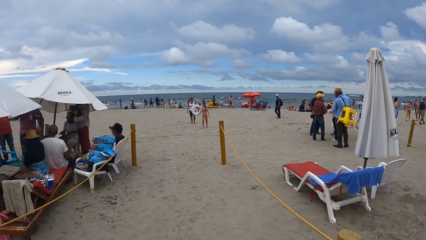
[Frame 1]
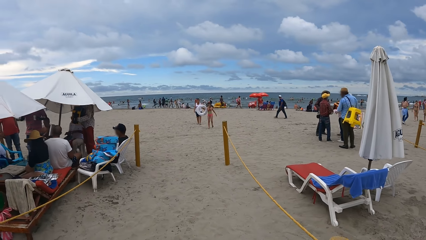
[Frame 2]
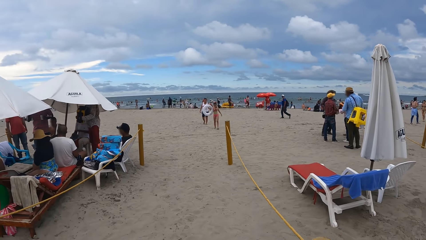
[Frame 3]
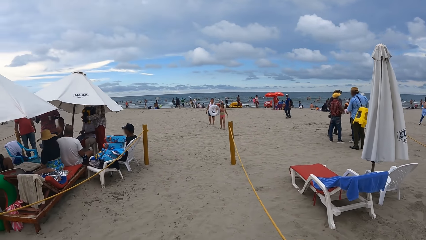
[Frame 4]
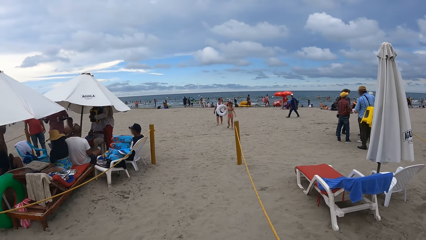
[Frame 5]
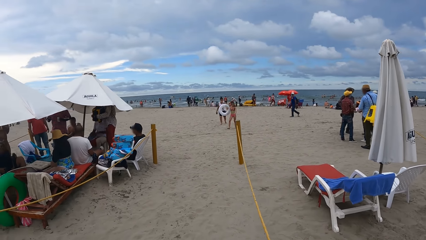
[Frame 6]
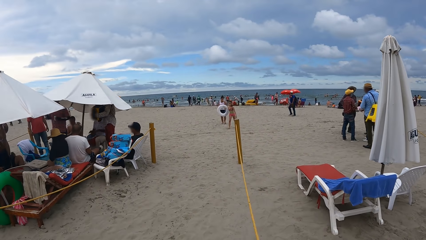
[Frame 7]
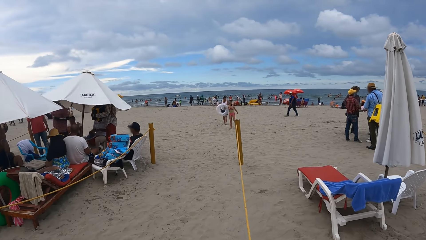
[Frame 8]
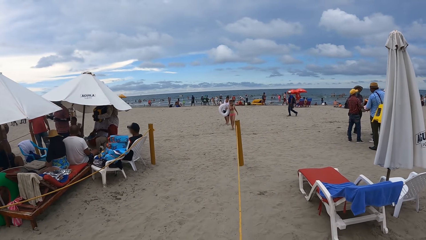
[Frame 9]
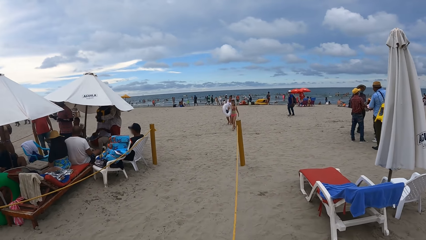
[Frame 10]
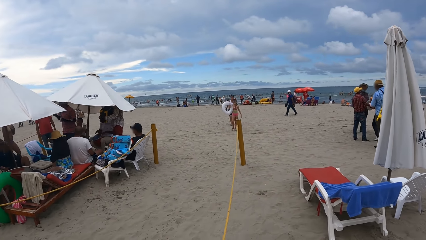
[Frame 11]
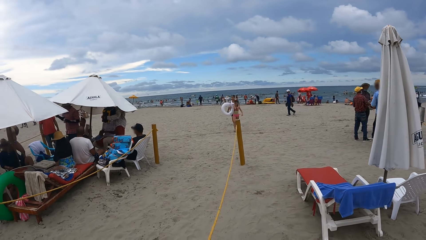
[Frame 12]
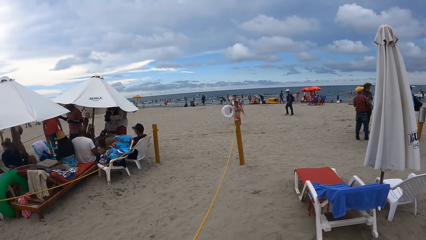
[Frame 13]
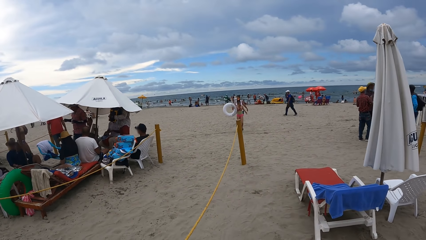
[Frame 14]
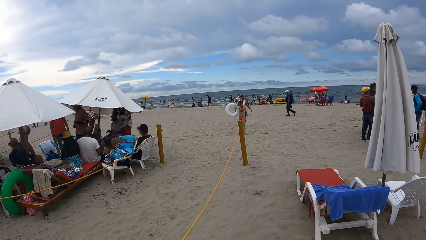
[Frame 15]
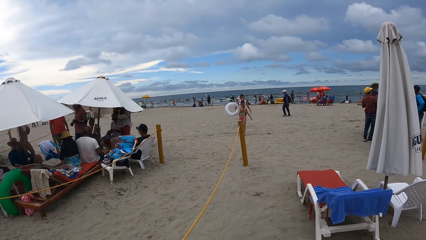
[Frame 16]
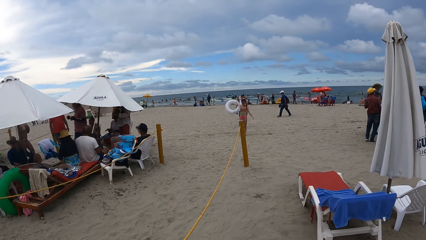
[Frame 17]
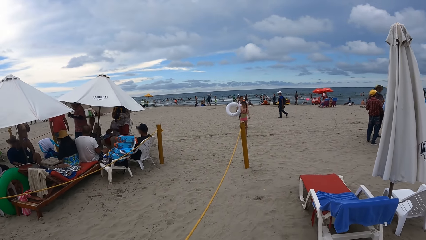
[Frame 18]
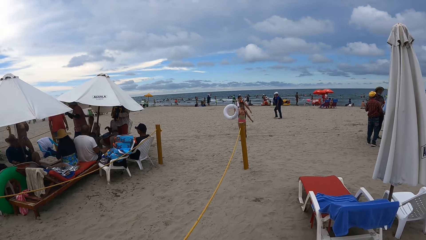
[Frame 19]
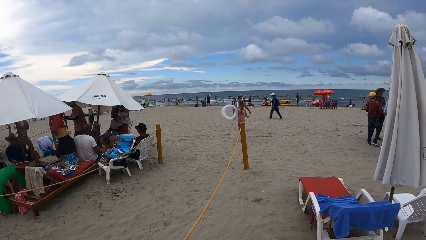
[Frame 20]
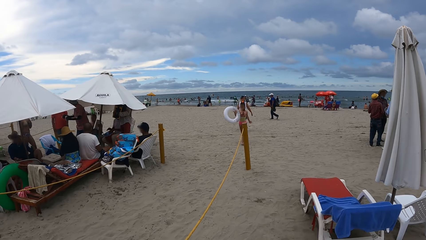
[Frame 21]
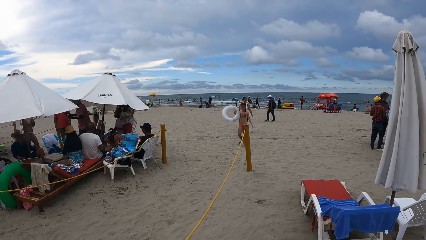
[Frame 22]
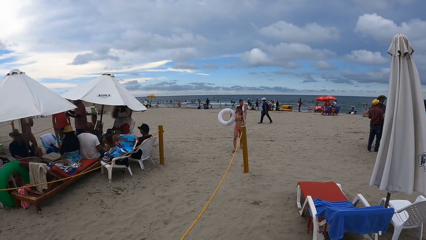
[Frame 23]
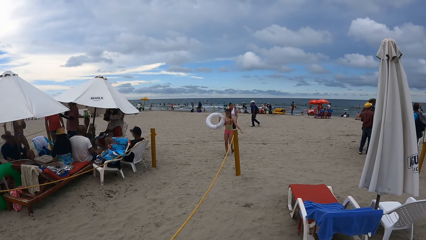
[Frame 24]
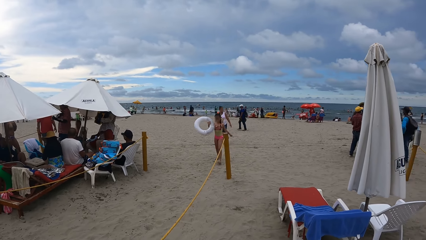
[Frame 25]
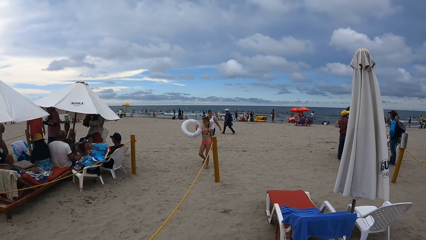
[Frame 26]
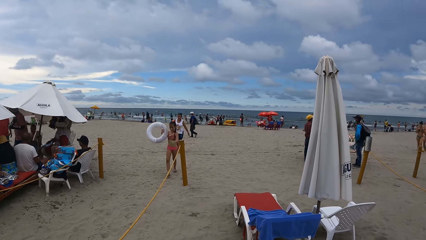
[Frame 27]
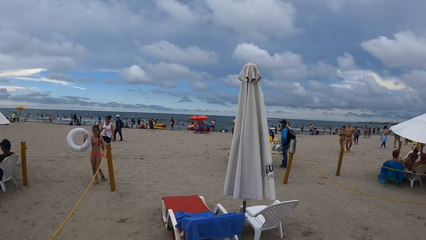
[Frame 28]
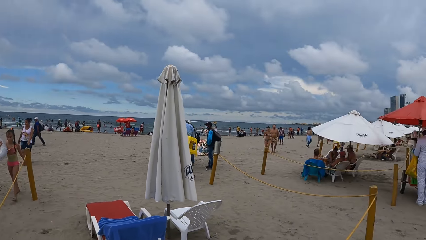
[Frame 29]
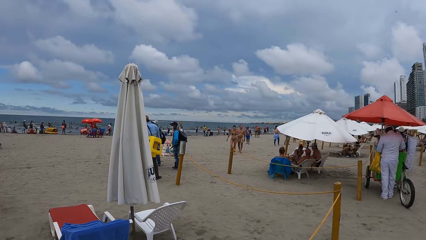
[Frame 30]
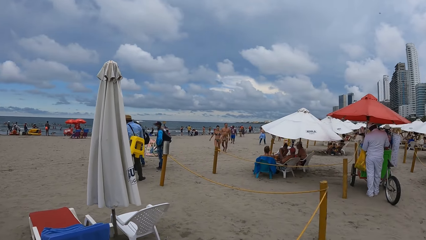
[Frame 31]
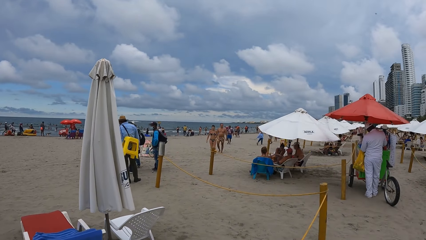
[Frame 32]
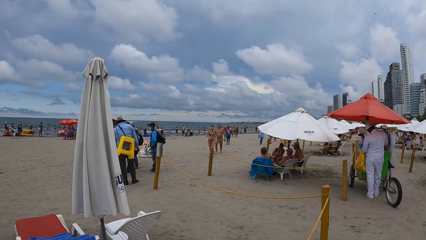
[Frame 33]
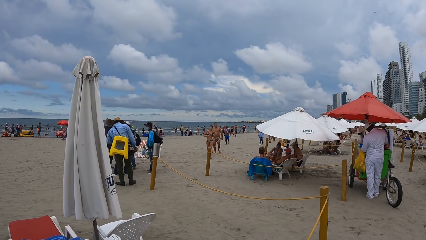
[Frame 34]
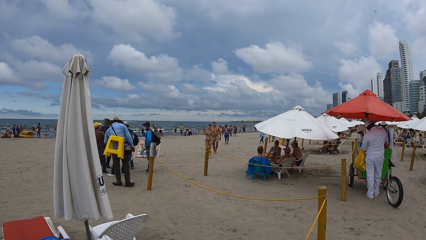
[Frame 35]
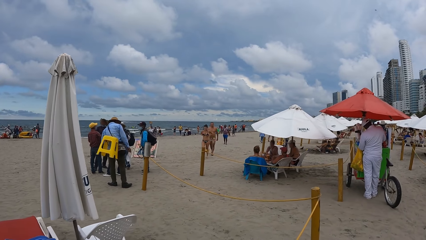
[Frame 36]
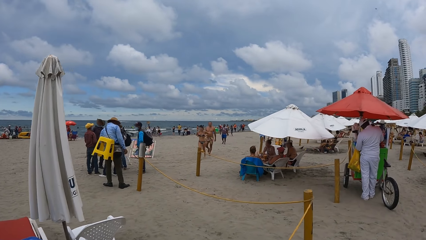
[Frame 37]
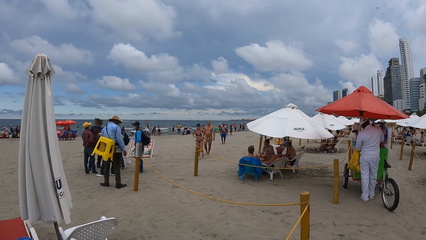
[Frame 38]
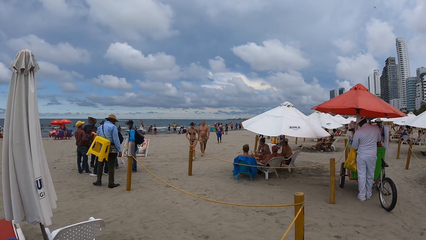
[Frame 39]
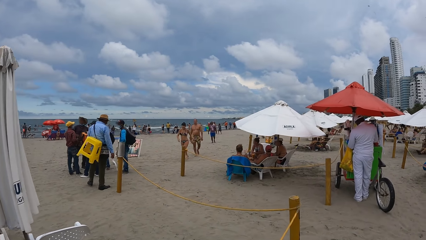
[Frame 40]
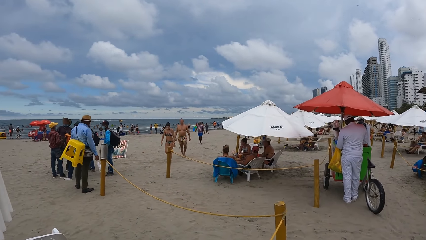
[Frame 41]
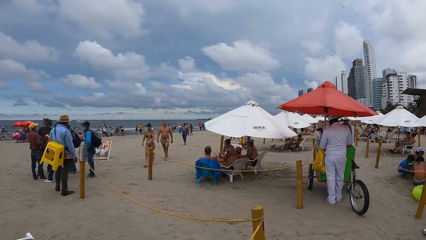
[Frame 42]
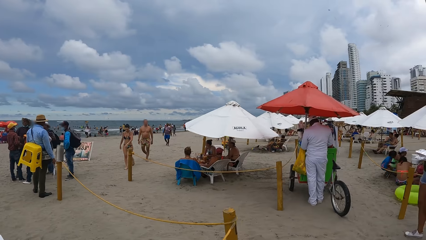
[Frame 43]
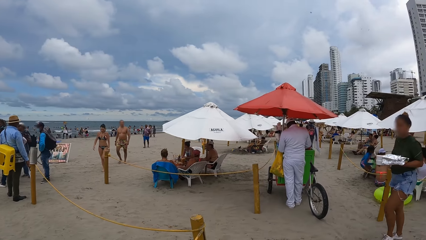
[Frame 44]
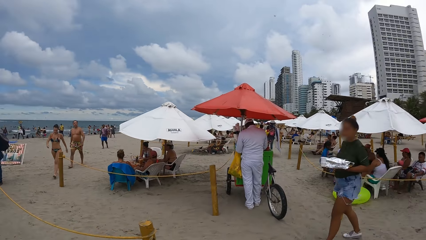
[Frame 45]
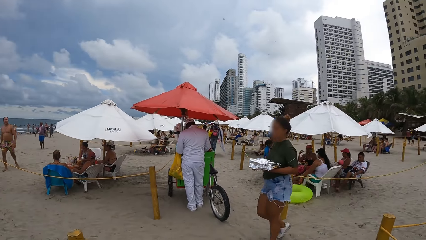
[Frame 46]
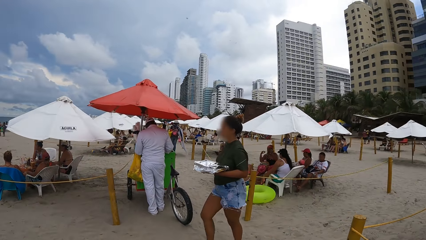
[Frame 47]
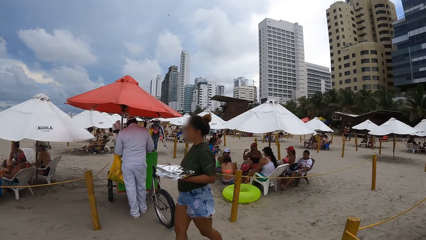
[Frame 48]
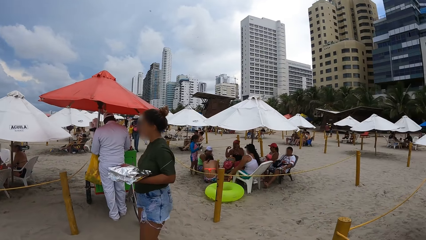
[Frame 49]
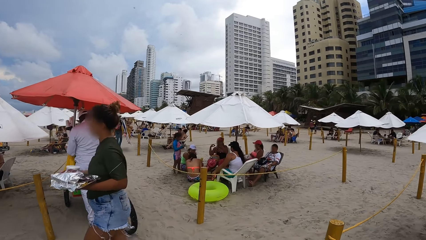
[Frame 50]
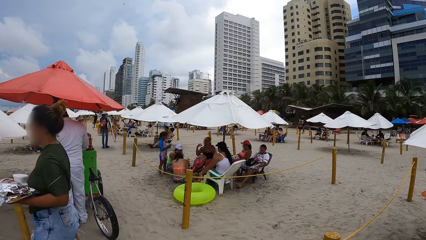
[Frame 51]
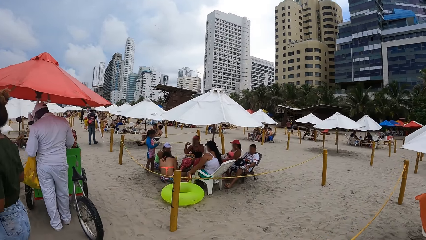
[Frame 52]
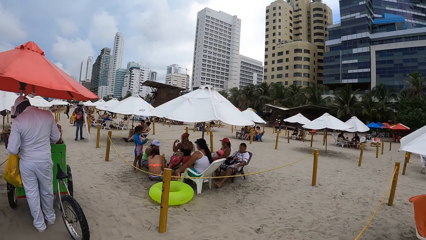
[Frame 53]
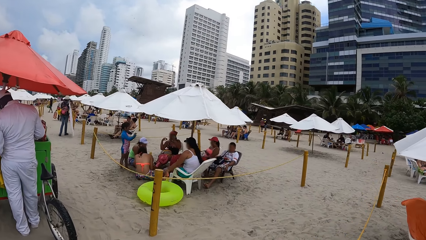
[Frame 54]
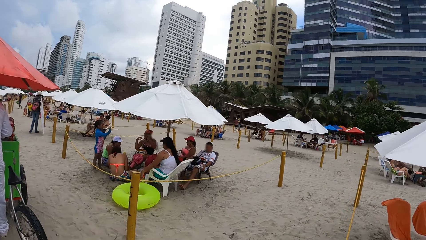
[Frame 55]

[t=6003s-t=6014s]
The camera wearer walks on the shore.

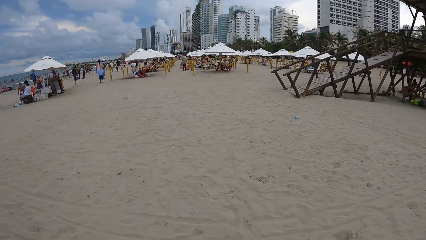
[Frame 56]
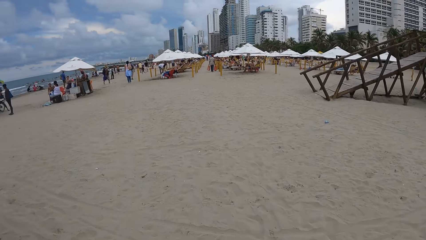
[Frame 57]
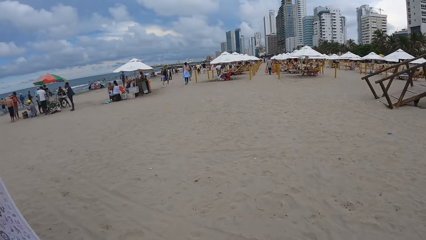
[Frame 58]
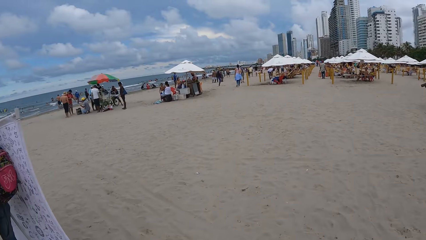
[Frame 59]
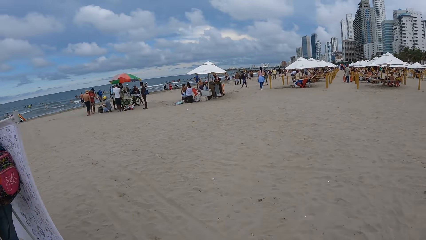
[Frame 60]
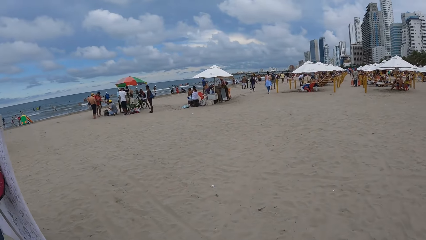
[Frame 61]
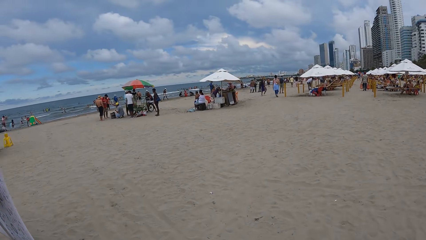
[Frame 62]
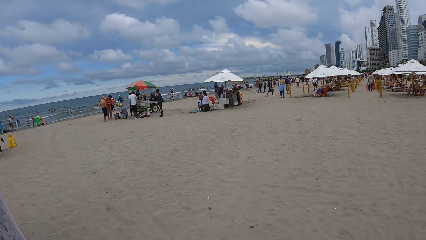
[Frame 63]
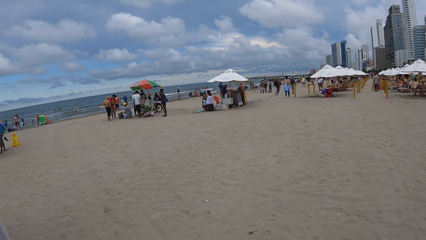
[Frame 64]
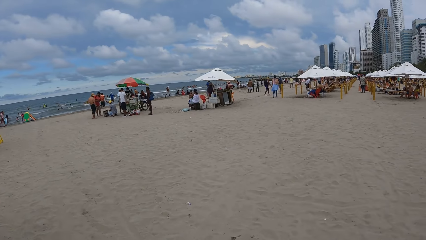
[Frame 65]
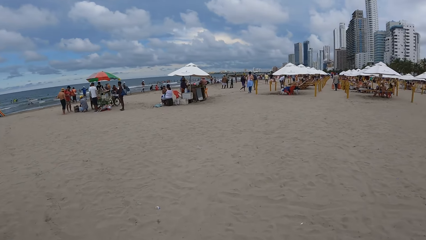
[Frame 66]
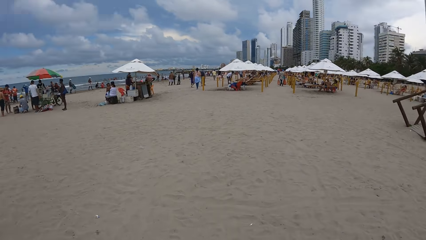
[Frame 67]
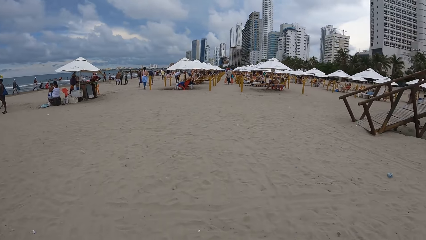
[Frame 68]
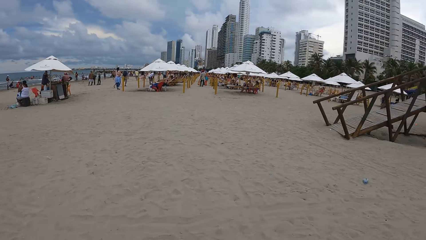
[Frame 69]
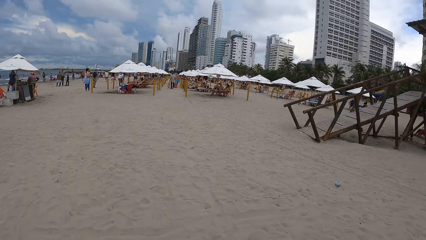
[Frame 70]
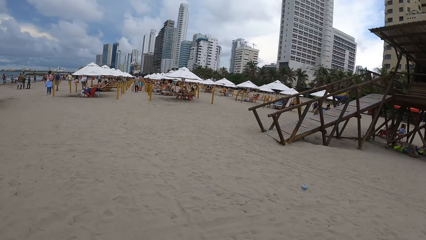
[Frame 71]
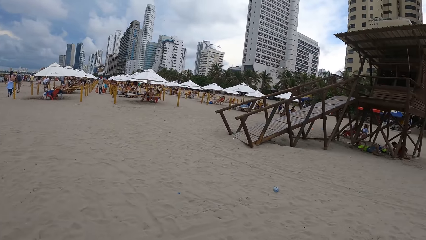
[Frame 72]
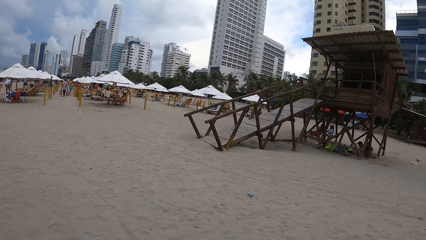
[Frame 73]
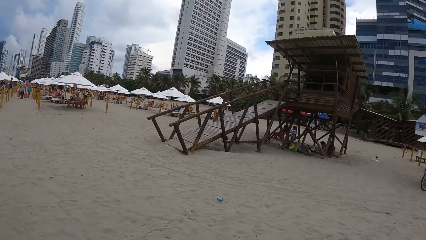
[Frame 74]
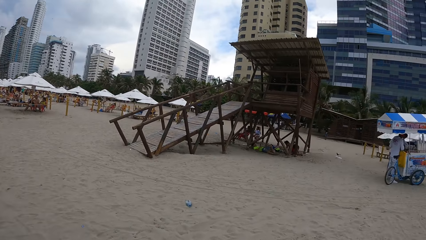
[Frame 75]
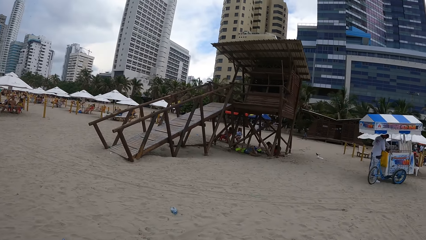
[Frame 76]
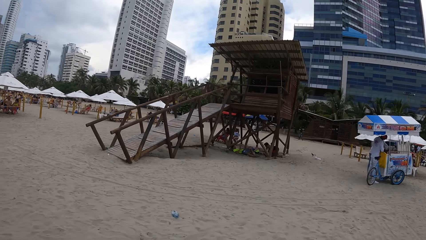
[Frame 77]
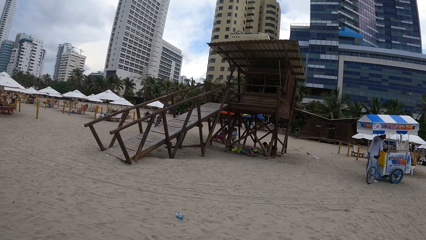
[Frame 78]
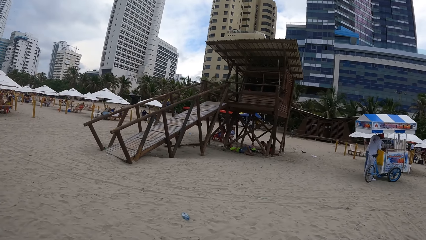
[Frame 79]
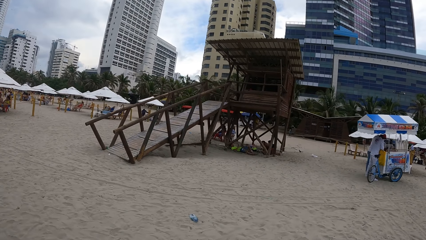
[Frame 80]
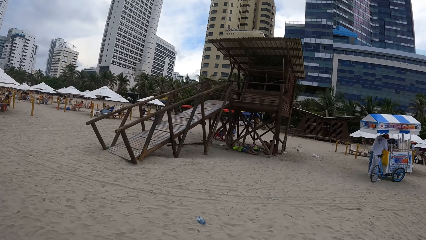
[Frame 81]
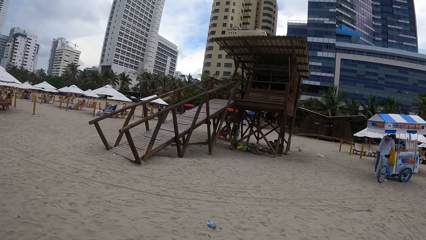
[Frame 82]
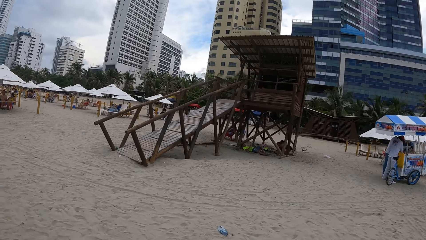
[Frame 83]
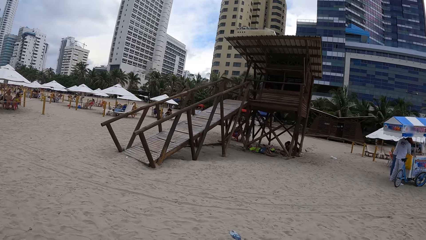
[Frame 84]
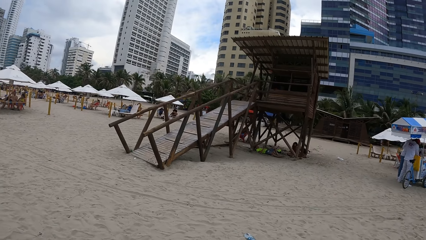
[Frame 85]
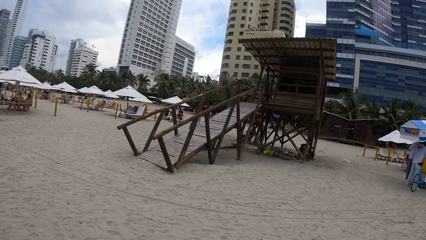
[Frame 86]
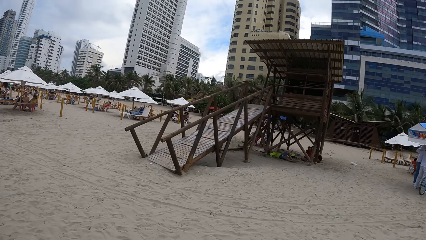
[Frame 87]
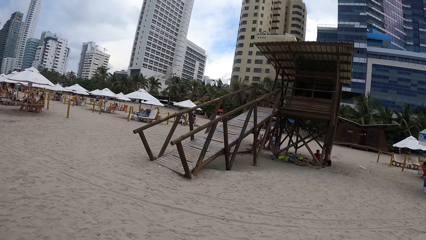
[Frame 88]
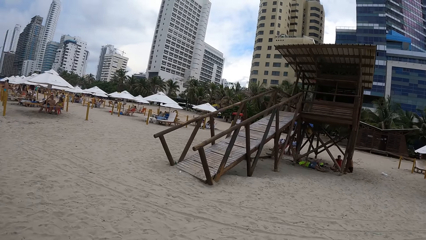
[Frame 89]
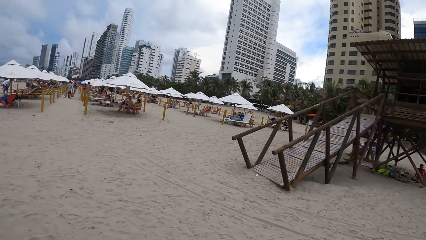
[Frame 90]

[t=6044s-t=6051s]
The camera wearer looks around the beach.
